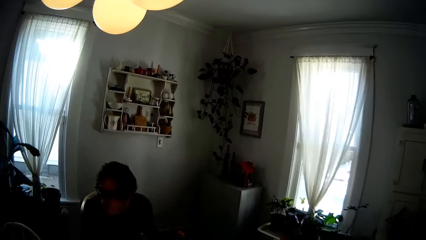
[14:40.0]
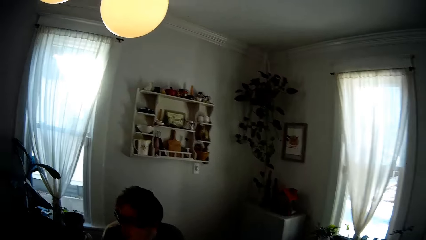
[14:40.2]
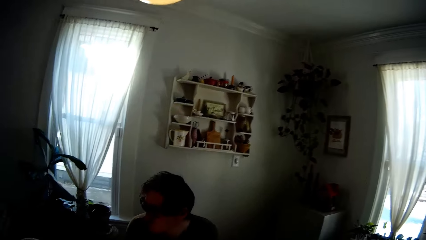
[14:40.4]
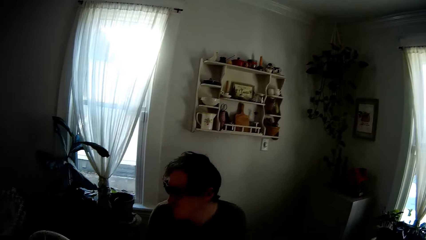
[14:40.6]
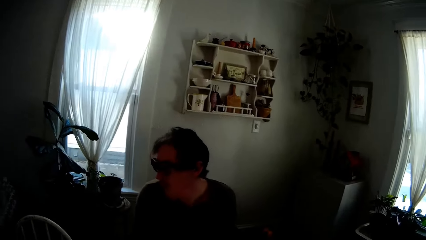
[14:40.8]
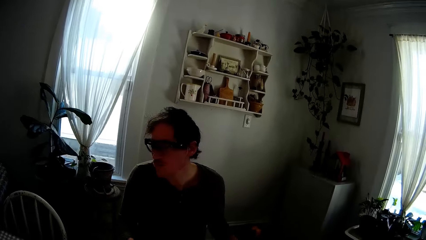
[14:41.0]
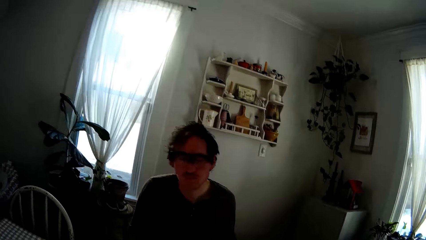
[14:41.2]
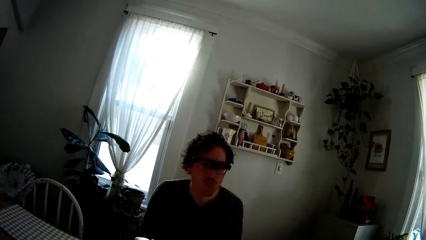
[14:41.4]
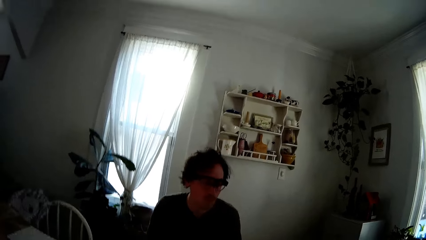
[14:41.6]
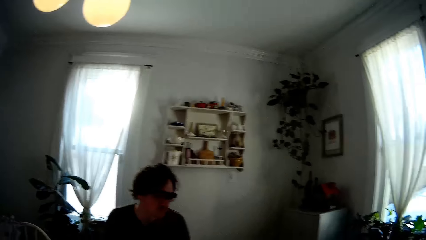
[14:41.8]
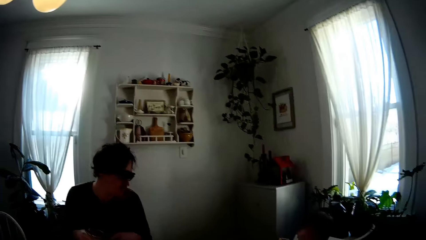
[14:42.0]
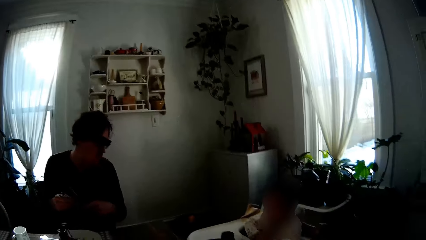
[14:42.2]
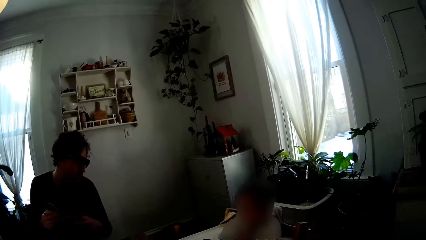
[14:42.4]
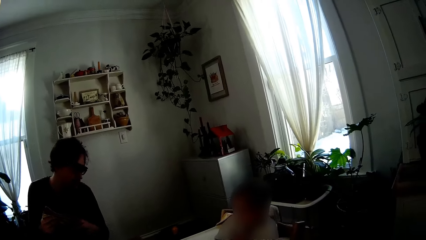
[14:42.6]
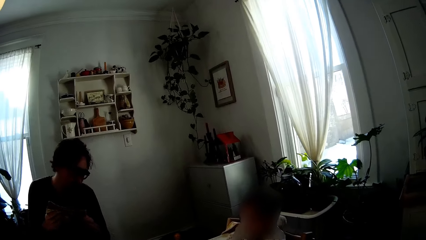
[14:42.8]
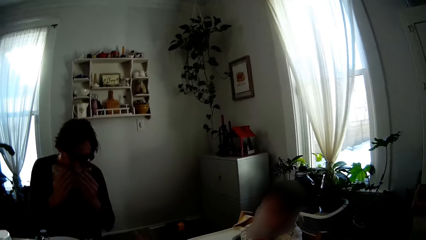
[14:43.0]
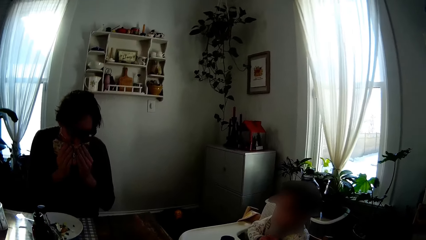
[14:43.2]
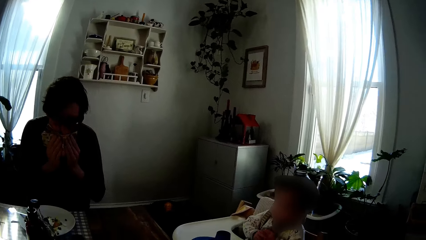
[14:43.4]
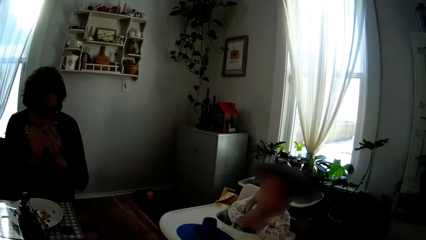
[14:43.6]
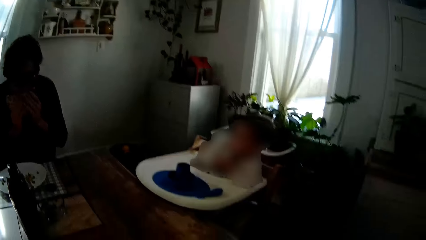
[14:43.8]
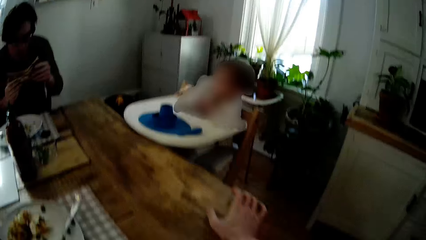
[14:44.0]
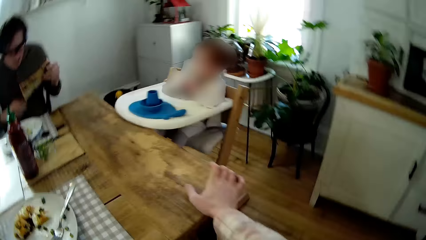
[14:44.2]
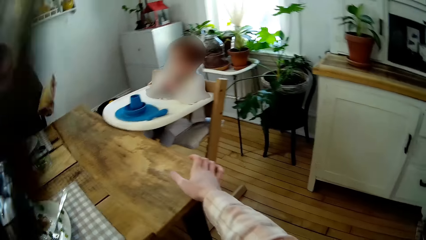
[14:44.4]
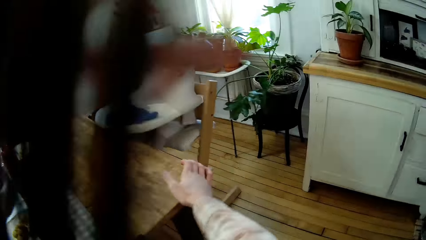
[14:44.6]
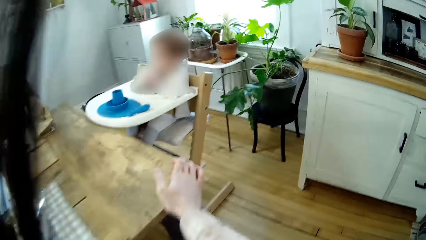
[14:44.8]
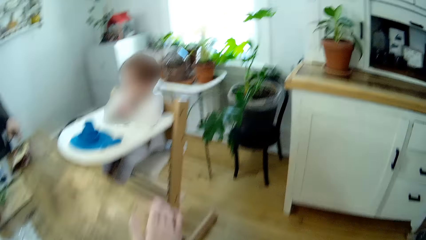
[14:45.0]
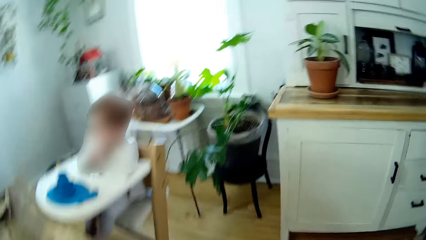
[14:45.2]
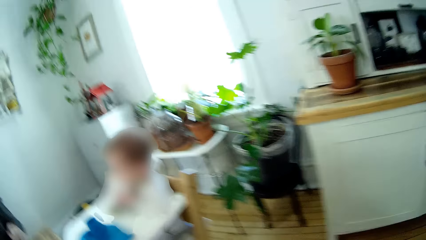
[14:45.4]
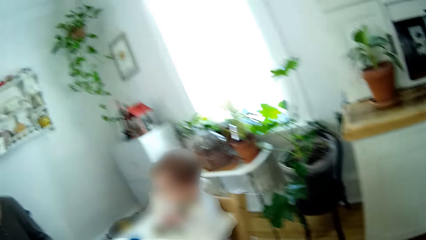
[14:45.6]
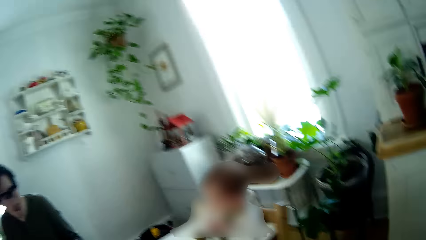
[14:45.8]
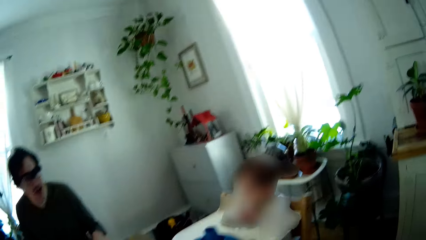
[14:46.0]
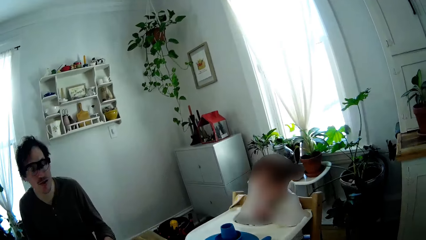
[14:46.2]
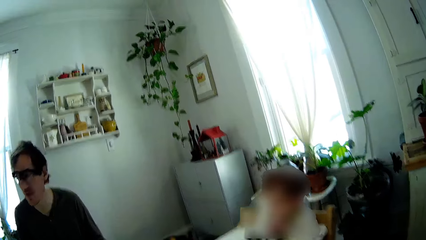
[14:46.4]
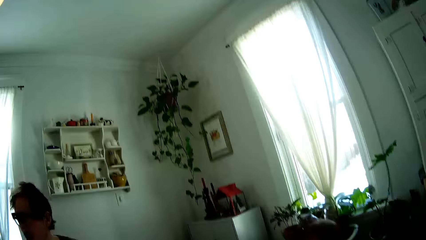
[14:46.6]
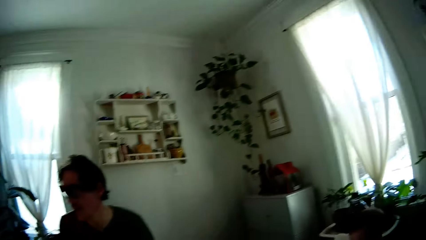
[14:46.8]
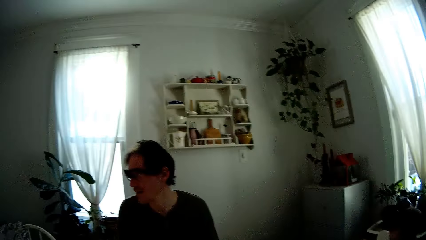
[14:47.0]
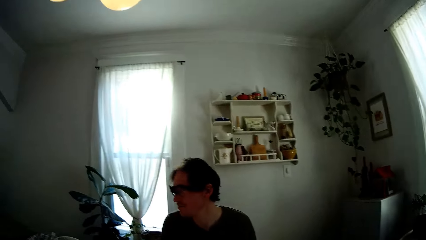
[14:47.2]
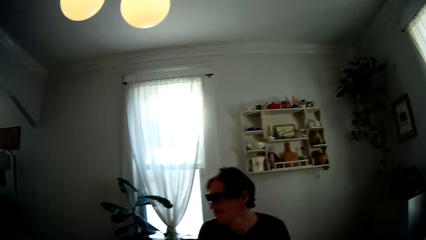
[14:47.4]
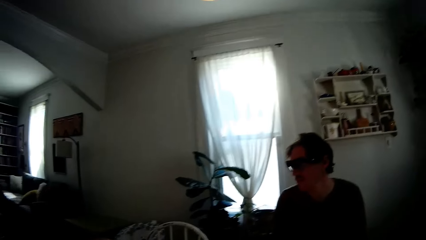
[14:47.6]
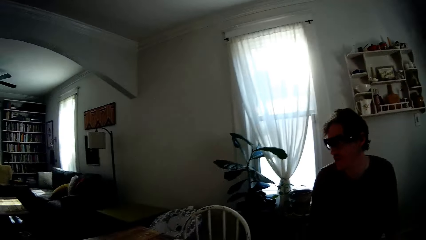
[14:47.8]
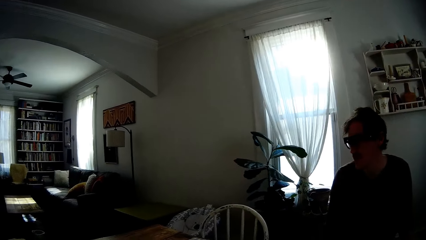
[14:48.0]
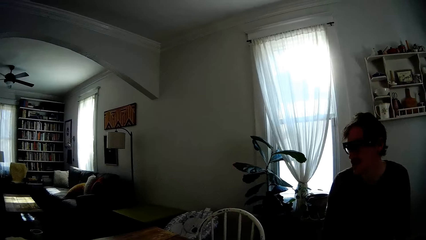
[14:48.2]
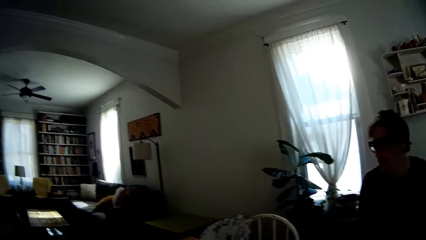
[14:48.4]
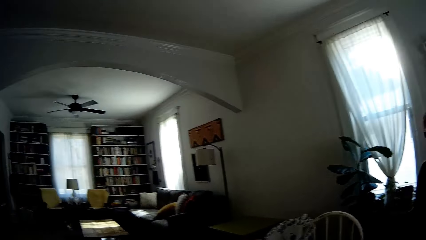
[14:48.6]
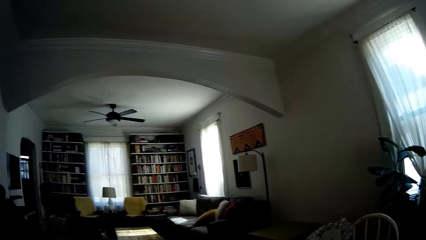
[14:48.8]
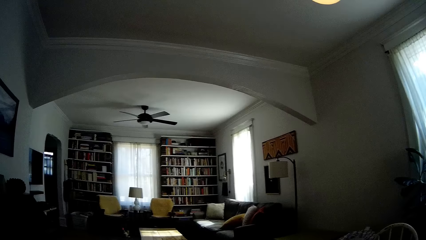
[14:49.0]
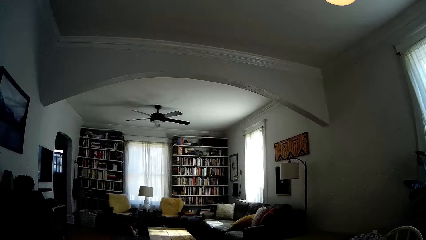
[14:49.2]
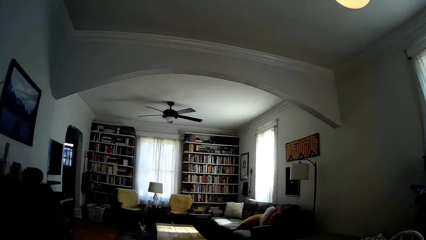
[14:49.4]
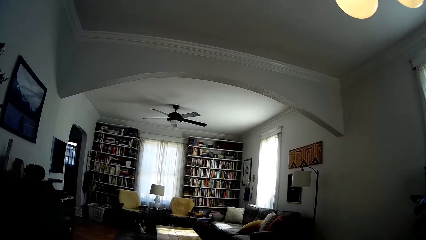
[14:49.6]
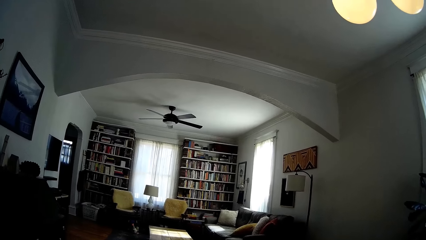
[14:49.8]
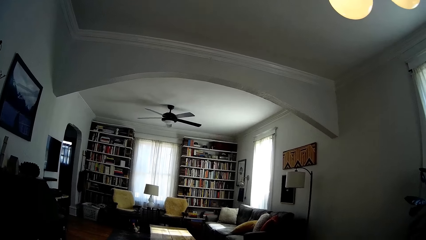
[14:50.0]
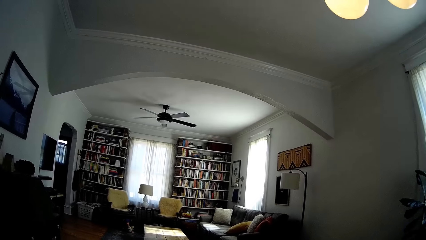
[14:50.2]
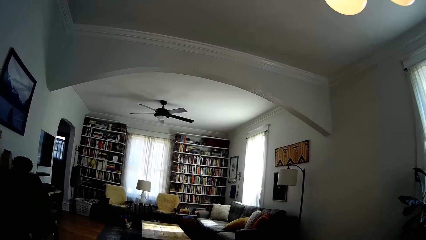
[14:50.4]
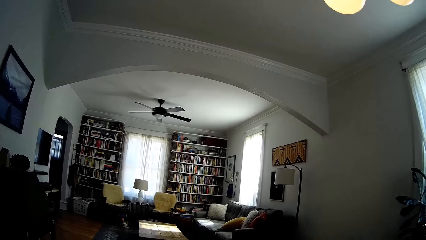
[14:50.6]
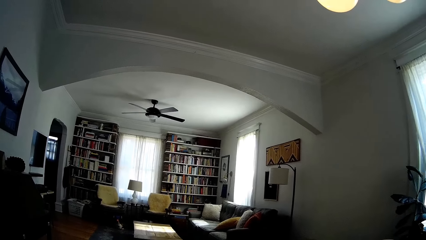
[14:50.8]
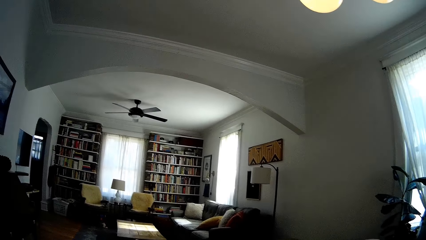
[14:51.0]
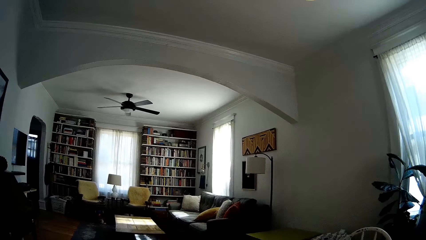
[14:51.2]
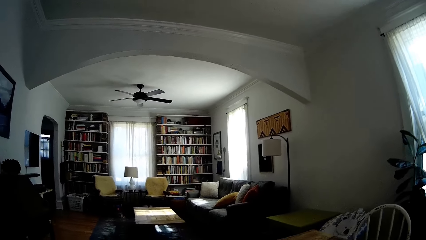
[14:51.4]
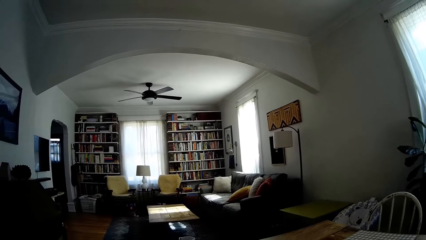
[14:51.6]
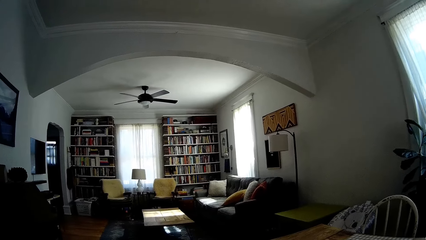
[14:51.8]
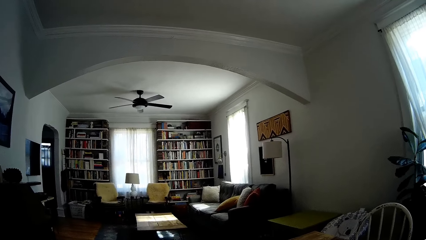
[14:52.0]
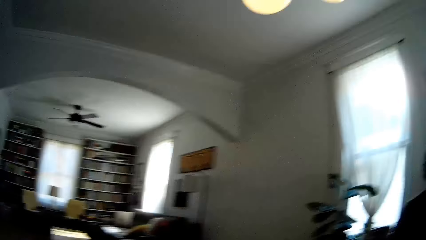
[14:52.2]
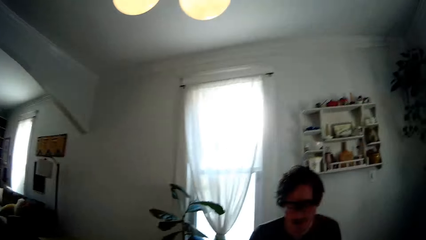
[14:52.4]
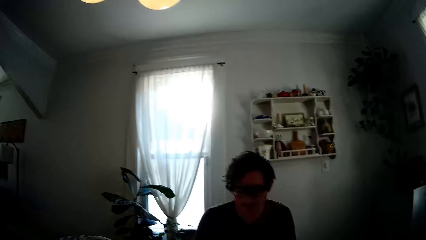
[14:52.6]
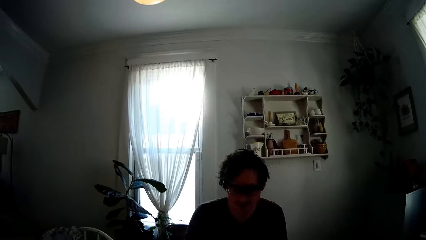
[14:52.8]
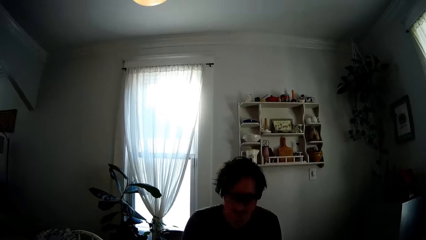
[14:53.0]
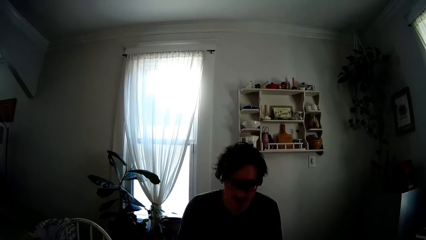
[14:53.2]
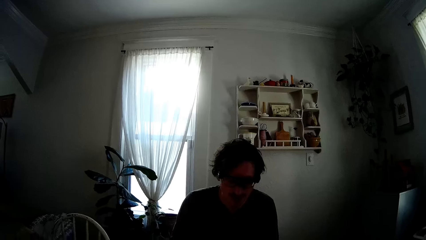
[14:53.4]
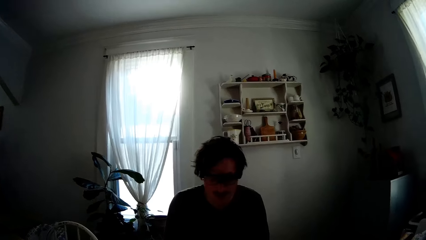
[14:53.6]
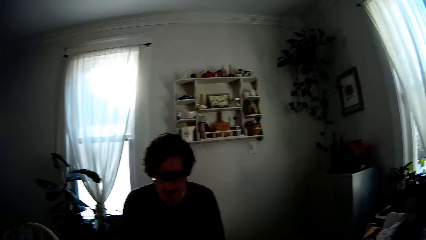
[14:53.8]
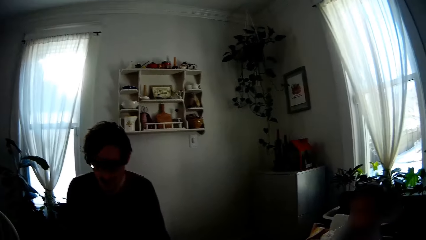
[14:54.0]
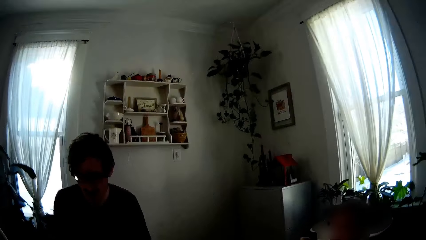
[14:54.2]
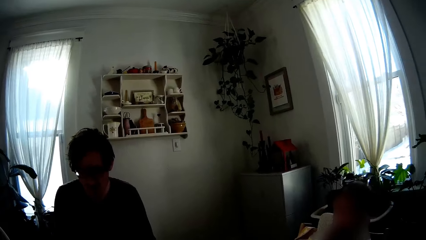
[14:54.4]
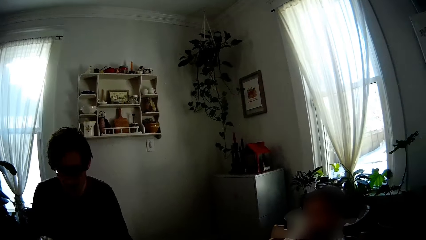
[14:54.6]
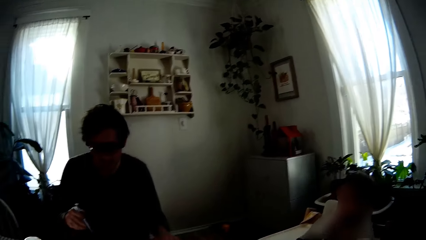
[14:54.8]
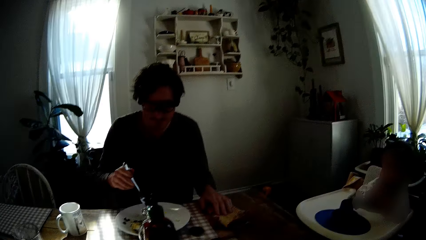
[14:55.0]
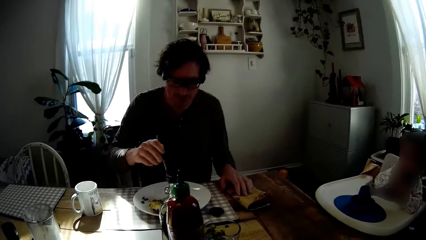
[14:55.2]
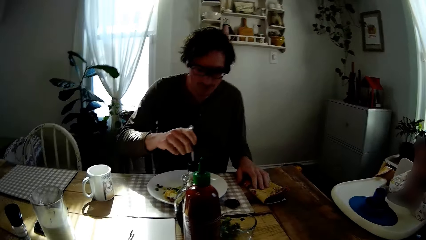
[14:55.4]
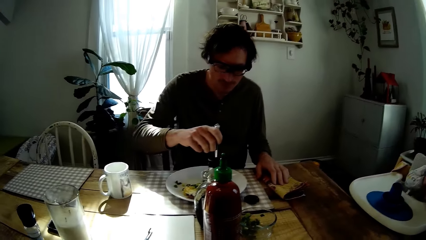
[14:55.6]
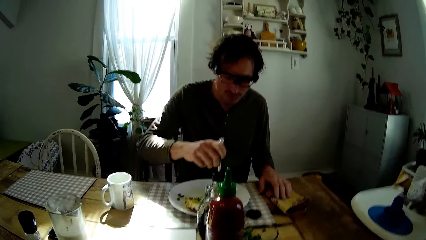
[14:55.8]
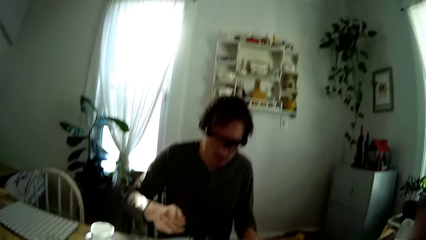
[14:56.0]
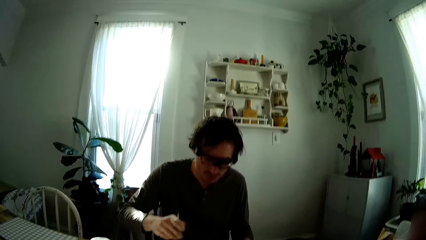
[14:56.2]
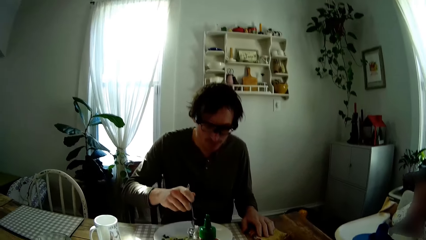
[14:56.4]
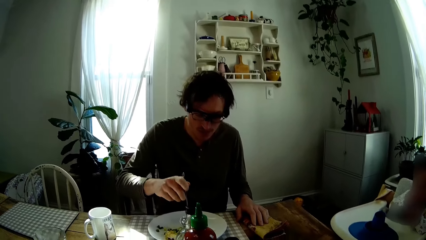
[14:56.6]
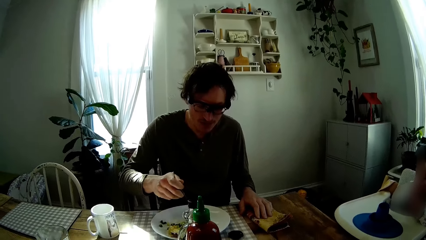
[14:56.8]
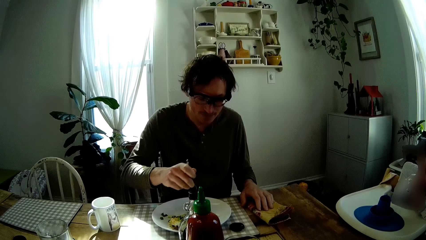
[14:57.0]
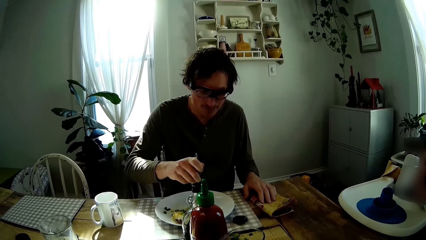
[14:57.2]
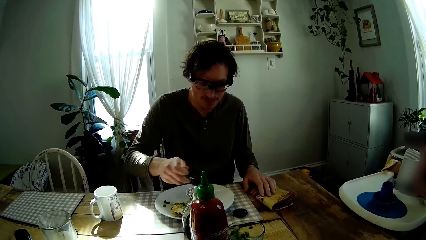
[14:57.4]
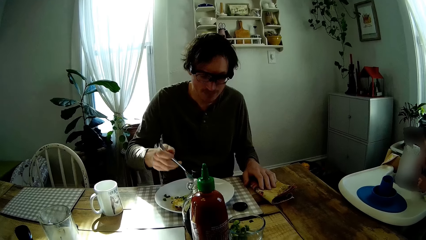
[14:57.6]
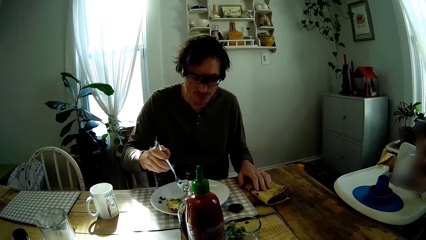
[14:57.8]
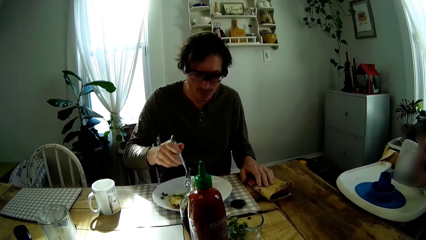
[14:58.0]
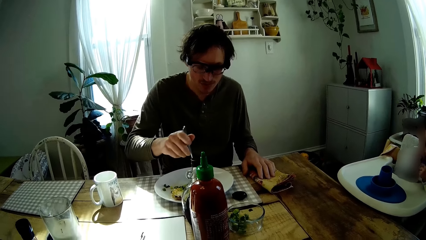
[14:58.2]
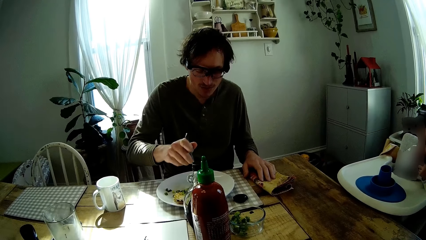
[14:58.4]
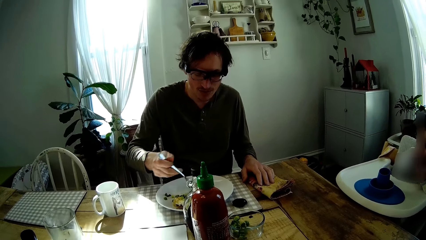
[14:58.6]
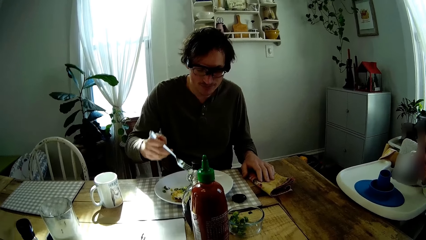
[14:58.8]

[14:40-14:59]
The camera wearer looks around. The man wipes his mouth with the napkin in both hands. The man places the napkin on the table with his left hand. The man converses with the camera wearer. The man picks the scrambled eggs from the plate with the fork in his right hand.
